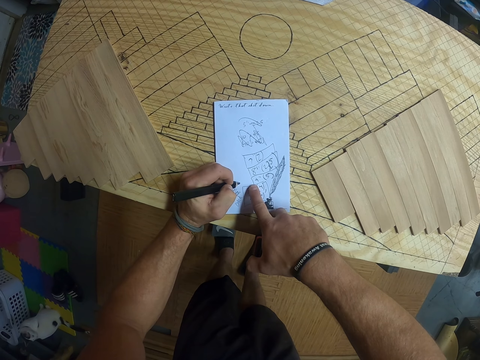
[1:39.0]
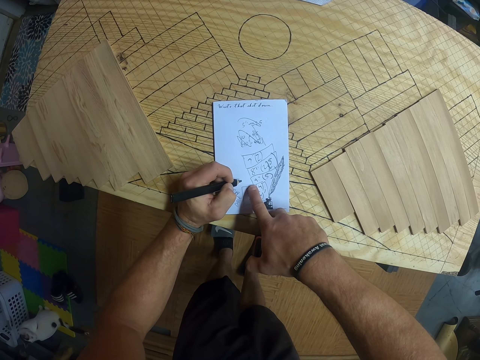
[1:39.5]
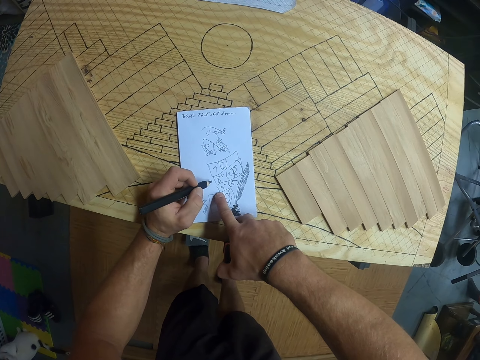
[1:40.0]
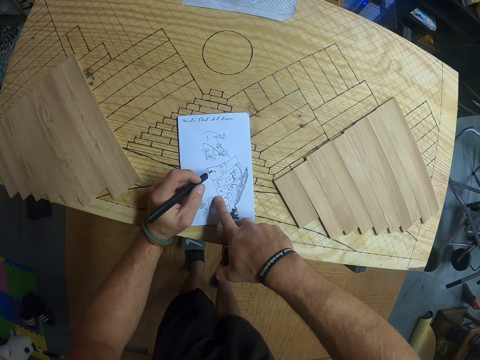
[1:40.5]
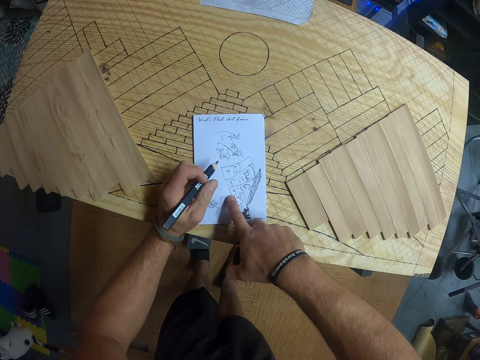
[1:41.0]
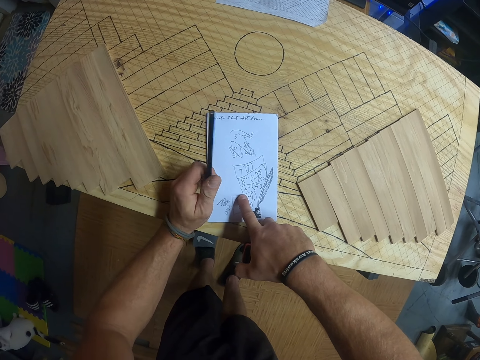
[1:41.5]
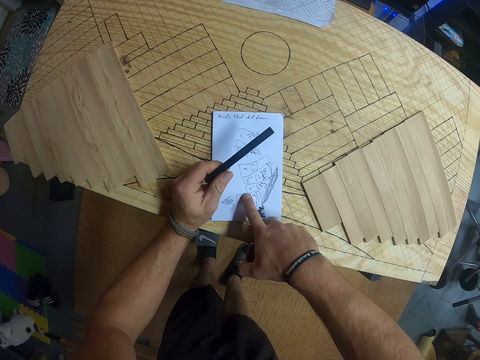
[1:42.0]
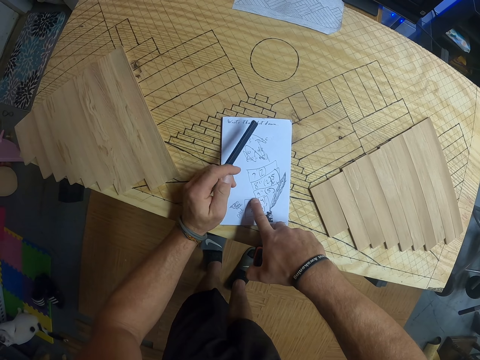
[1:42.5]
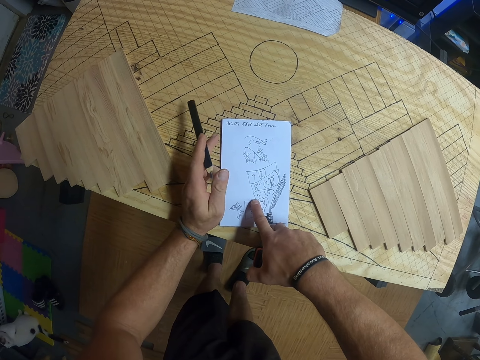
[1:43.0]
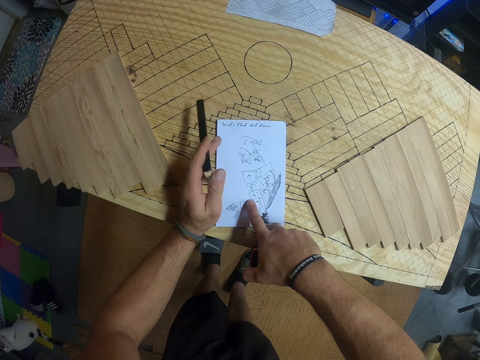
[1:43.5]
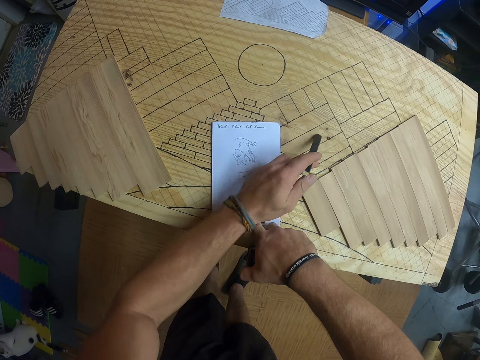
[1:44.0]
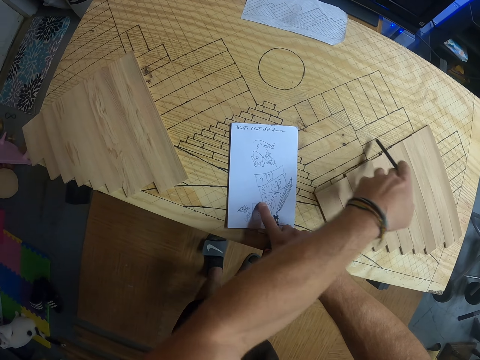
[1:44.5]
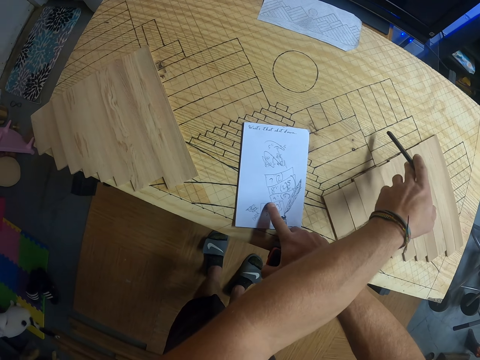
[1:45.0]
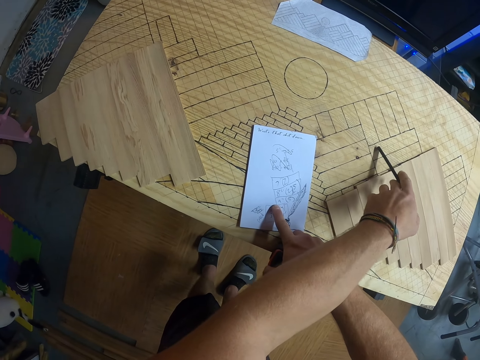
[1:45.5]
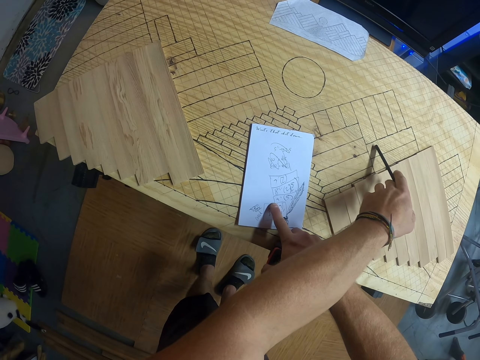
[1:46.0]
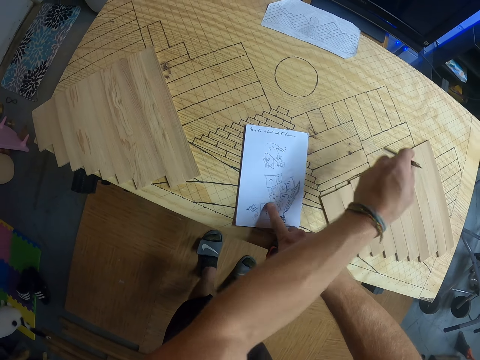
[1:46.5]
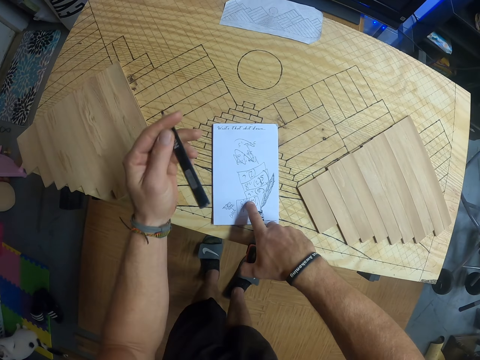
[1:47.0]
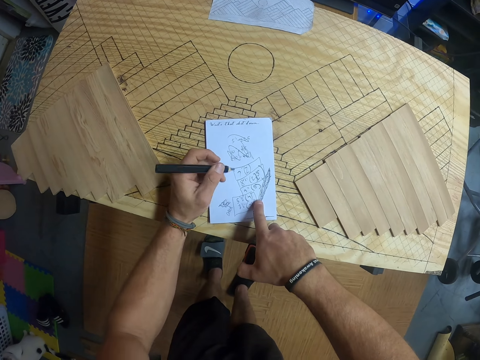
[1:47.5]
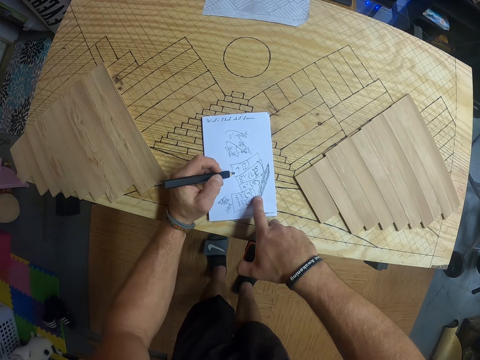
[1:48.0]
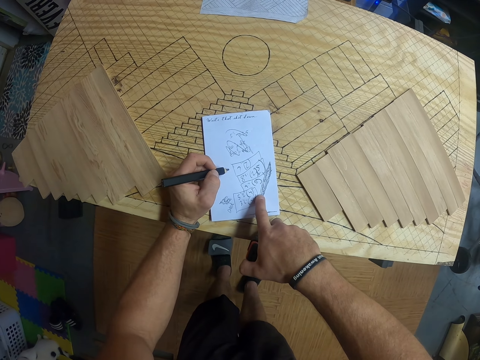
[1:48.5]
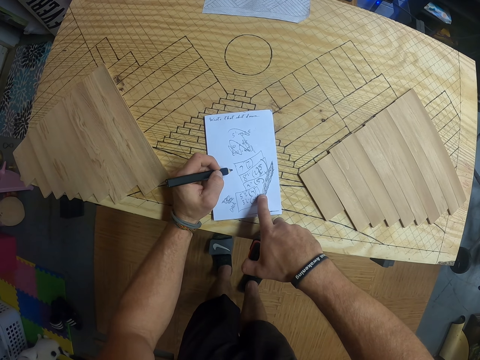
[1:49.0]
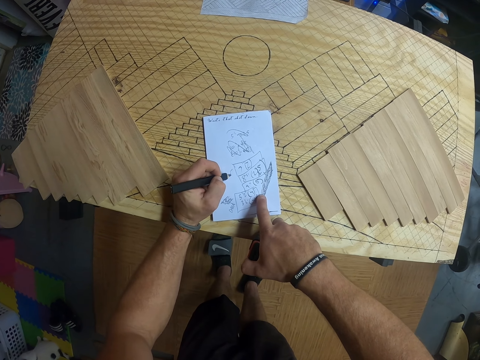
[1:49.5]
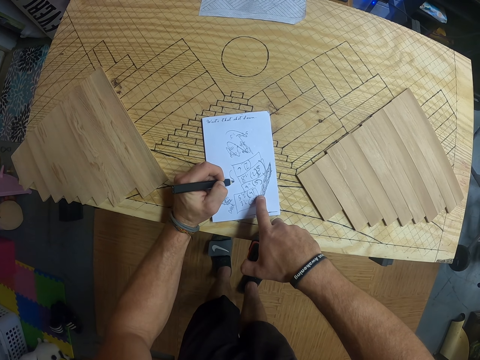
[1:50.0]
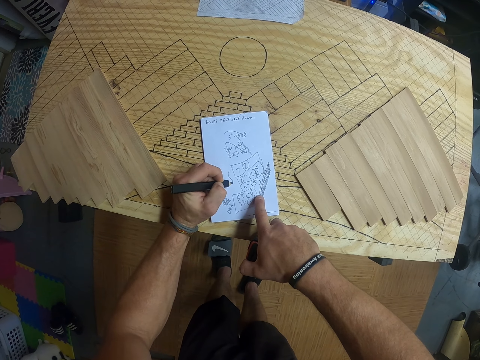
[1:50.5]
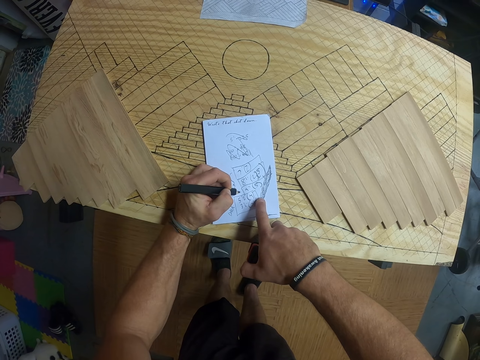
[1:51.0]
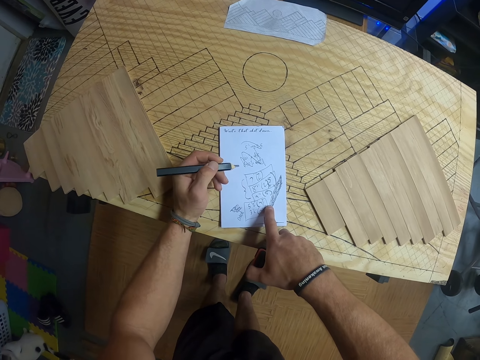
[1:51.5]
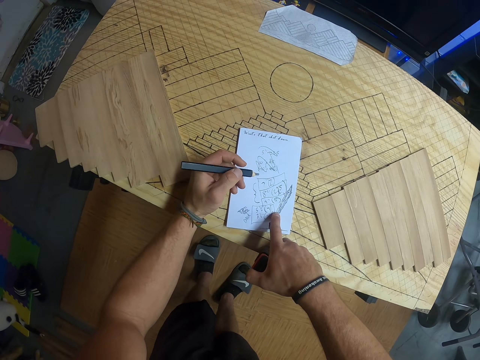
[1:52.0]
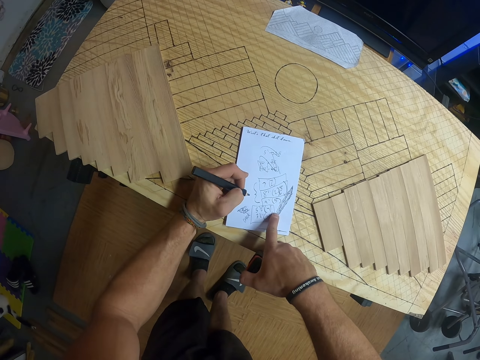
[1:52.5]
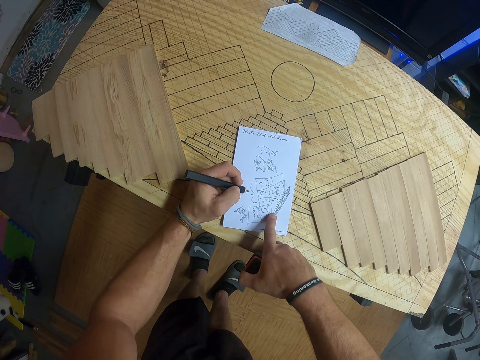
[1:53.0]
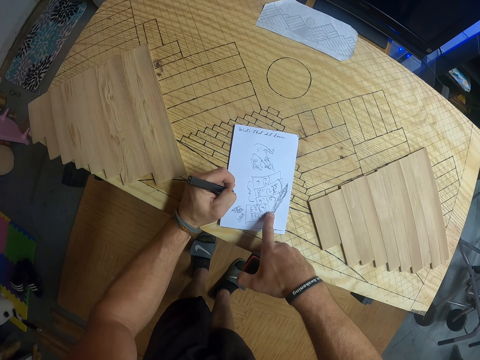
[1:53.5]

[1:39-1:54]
The camera wearer holds a pen. He taps the bamboo board with the pencil in his left hand. He points at the wood with the pen. He writes on the paper with the pencil in his left hand.

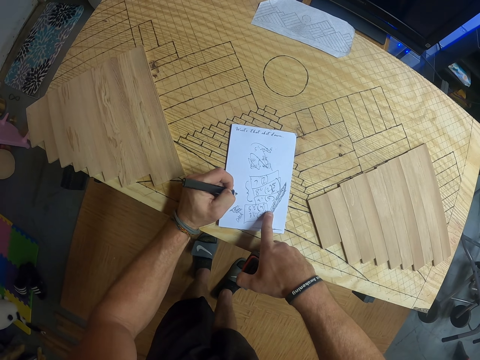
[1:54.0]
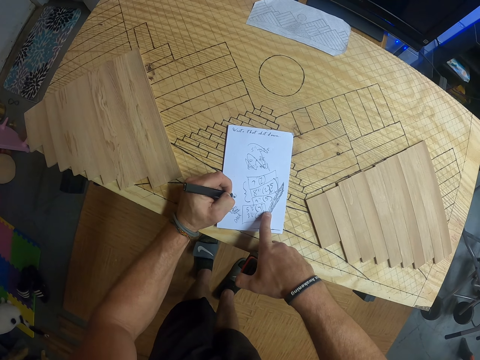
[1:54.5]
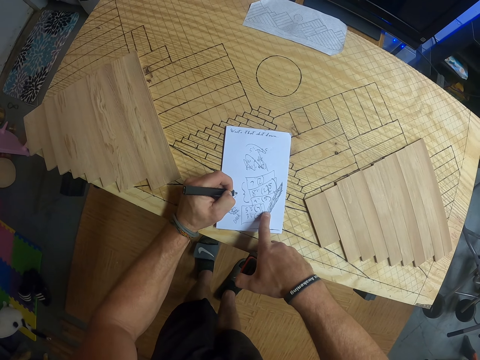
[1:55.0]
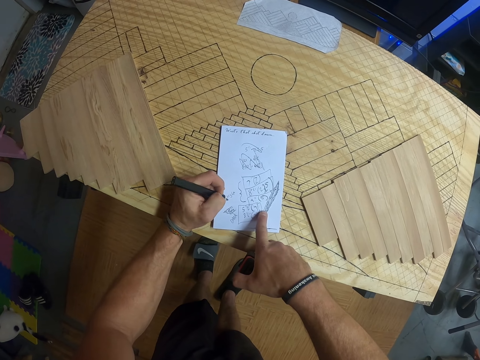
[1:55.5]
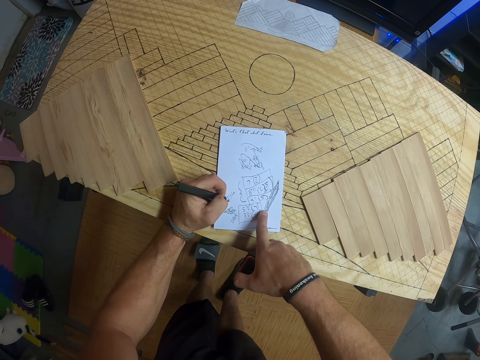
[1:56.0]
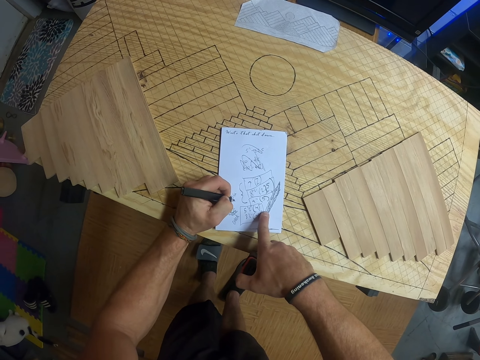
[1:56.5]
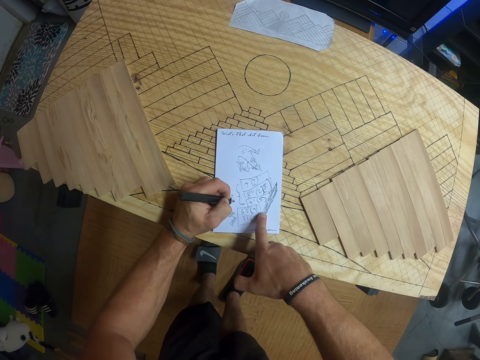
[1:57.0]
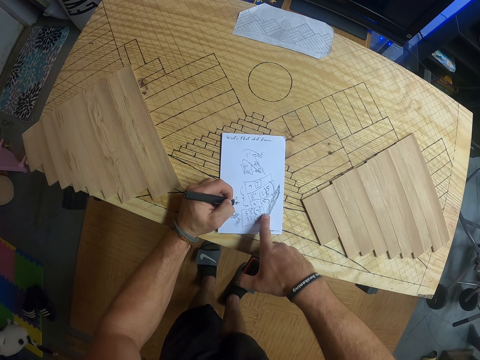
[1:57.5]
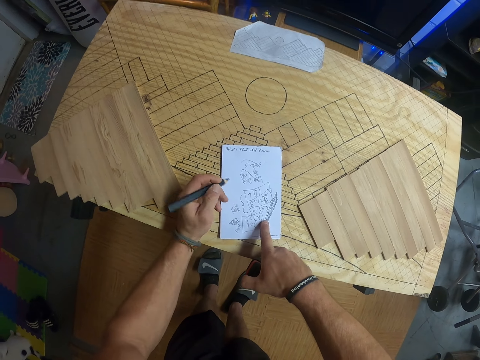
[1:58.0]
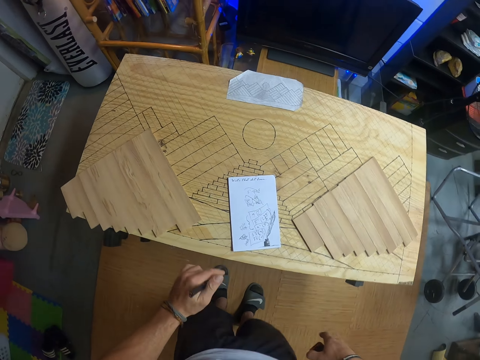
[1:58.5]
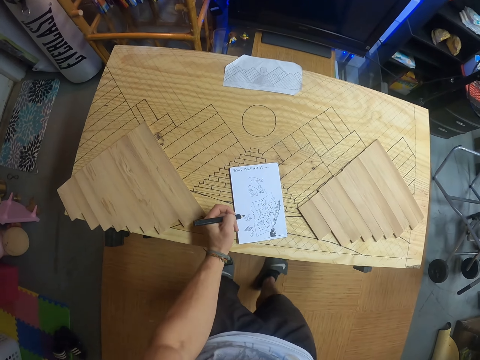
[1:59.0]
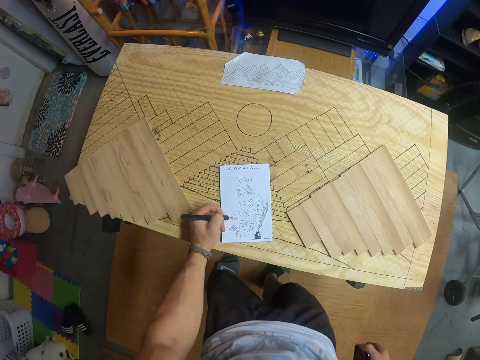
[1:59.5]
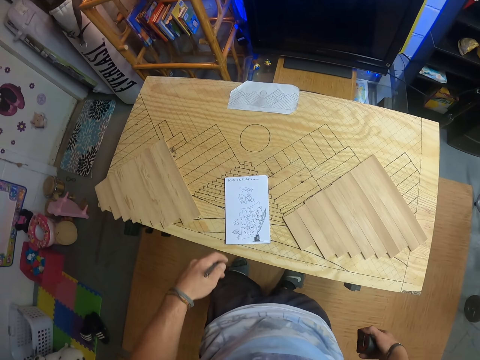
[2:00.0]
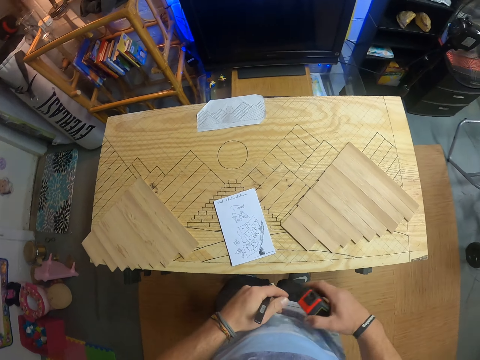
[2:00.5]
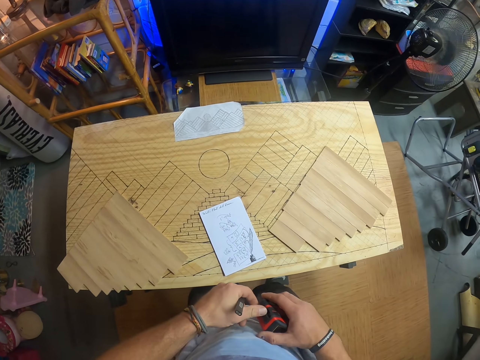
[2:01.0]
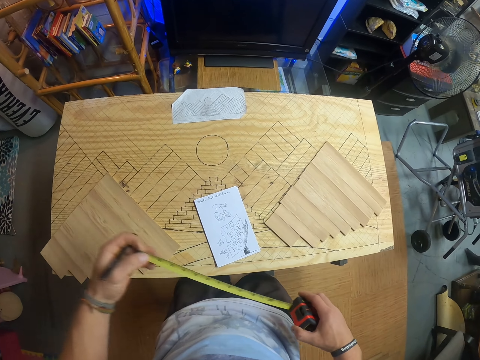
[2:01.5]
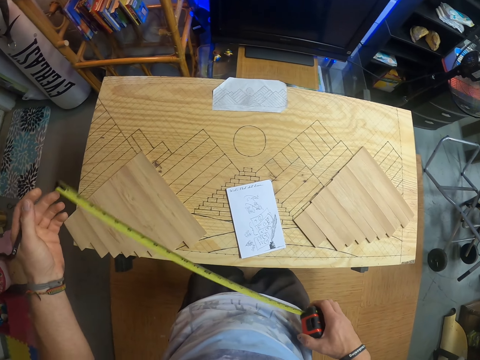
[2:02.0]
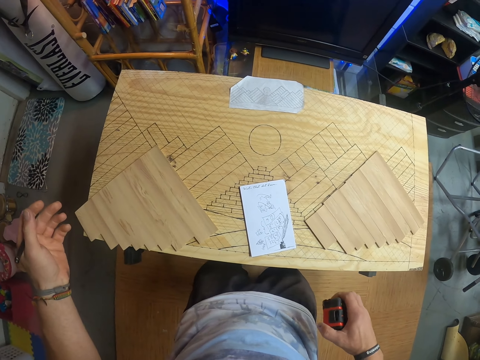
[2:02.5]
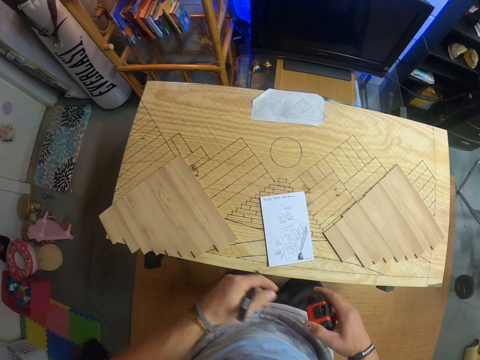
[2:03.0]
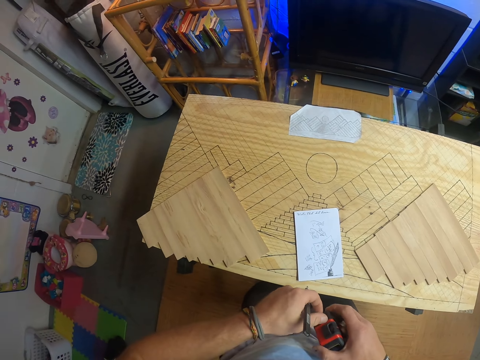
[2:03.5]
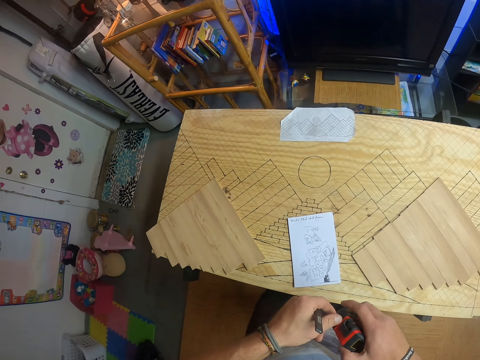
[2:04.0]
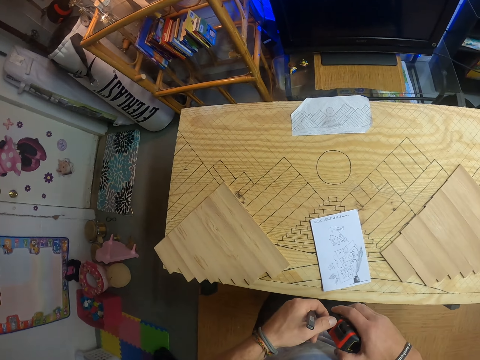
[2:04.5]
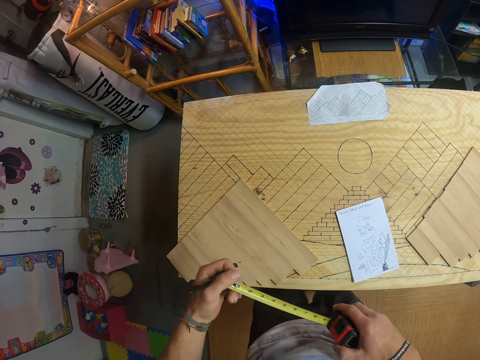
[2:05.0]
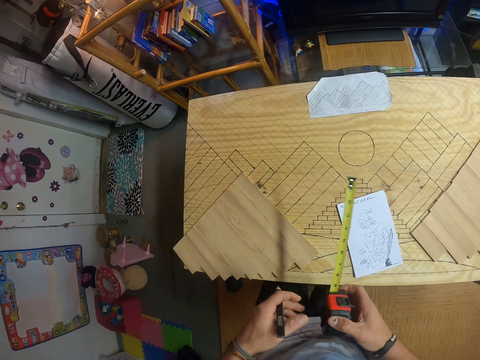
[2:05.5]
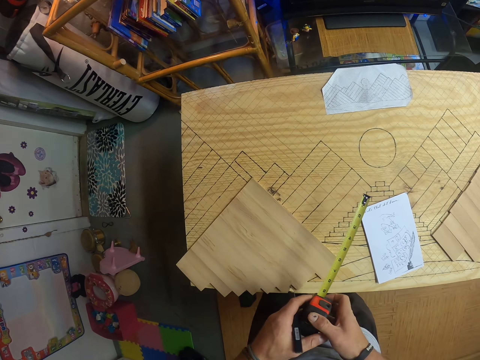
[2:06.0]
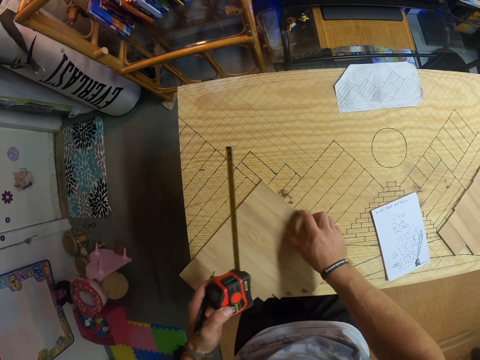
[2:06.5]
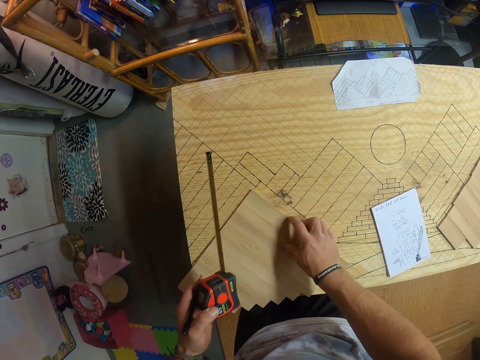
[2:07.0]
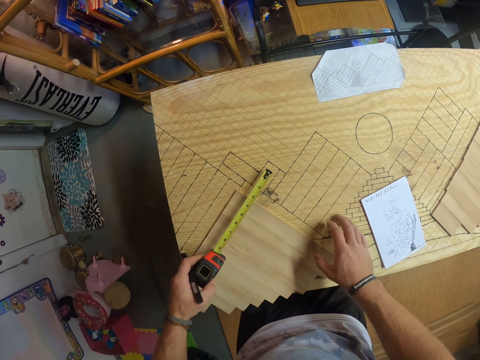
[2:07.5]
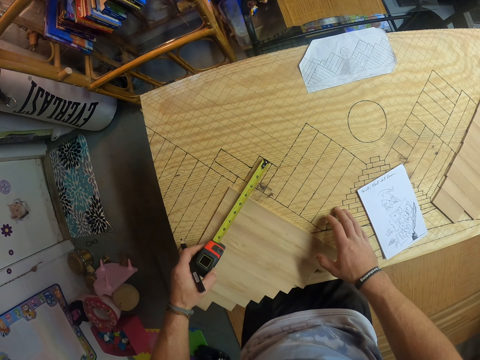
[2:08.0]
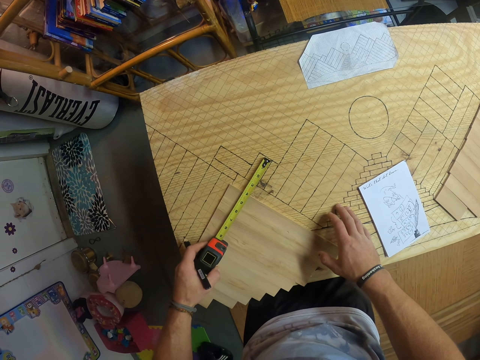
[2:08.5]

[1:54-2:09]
The camera wearer marks the paper with the pencil in his left hand. He pulls out the tape measure in his right hand with his left hand. He releases the tape in his left hand into the tape measure case. He holds the measuring tape. He pulls out the tape measure in his right hand with his left hand. He passes the tape measure from his right hand to his left hand. He adjusts a wood on the bamboo board with his right hand. He measures the wood on the bamboo board with the tape measure in his left hand.
